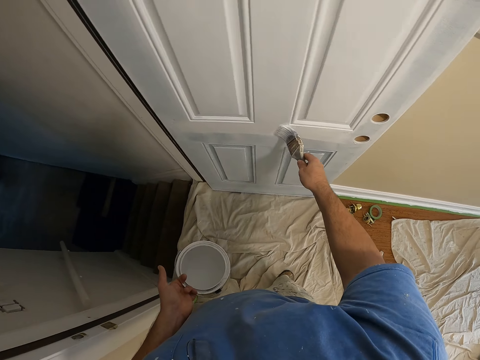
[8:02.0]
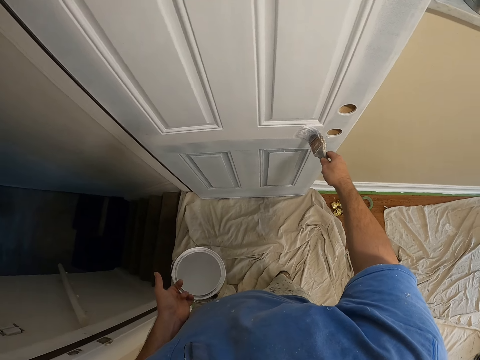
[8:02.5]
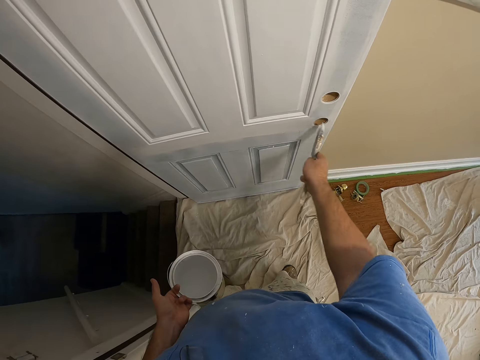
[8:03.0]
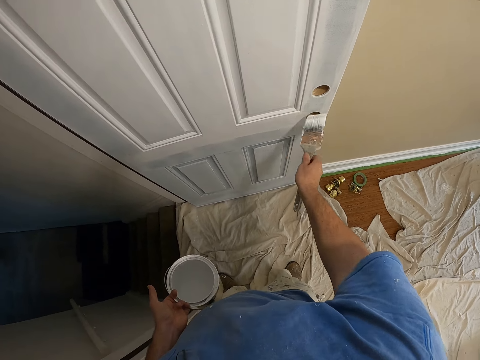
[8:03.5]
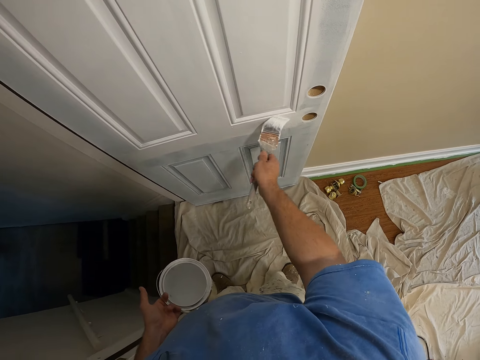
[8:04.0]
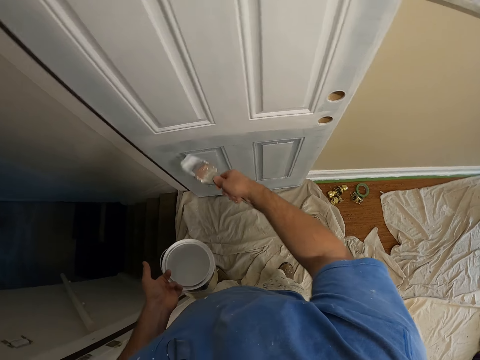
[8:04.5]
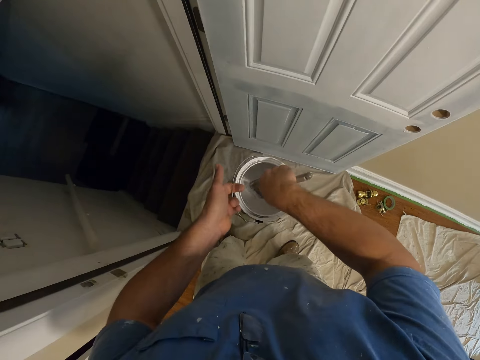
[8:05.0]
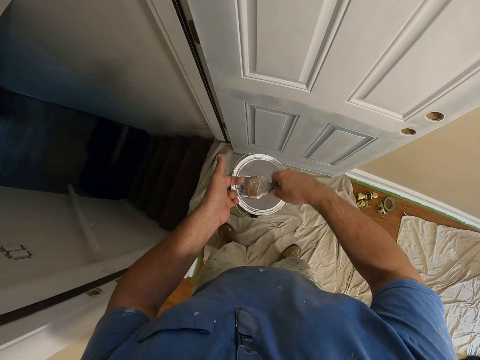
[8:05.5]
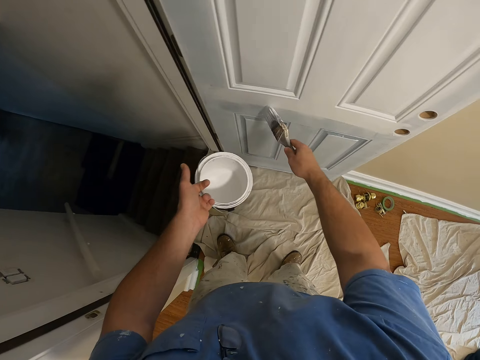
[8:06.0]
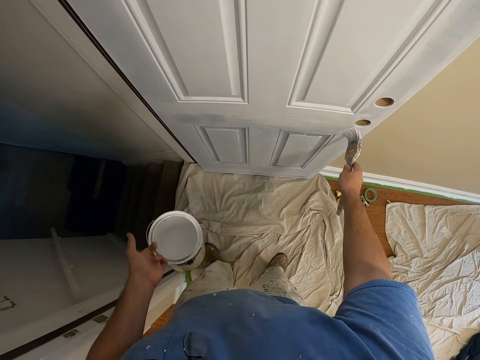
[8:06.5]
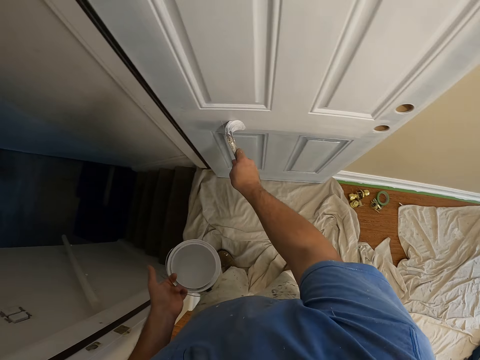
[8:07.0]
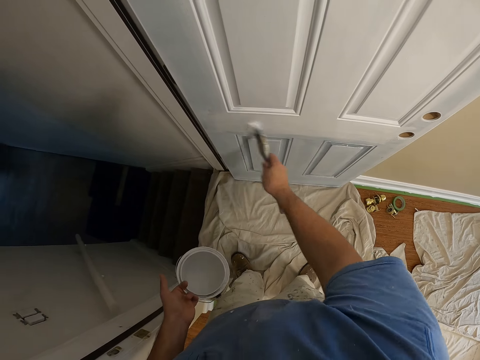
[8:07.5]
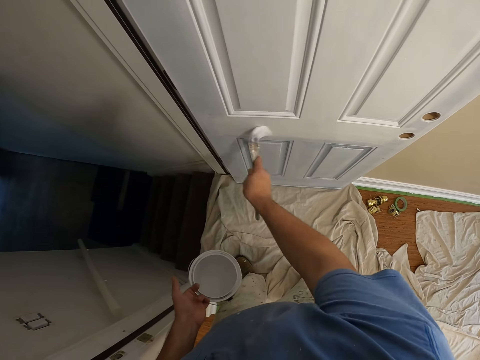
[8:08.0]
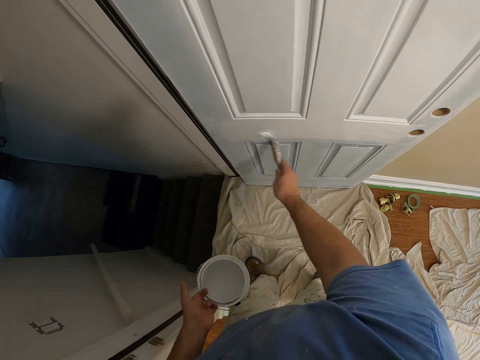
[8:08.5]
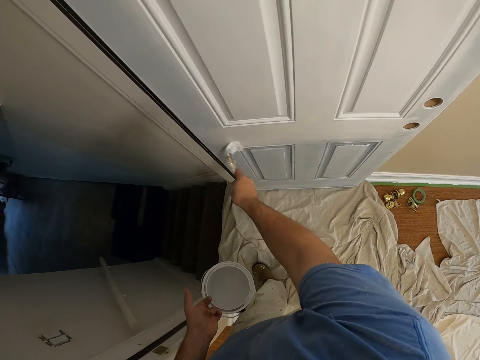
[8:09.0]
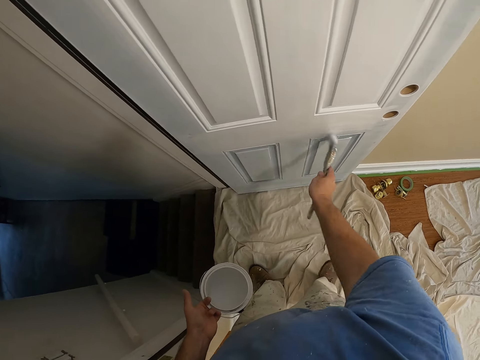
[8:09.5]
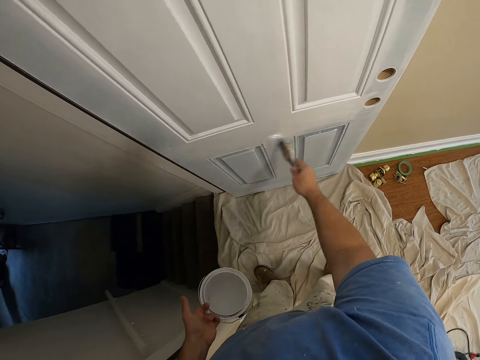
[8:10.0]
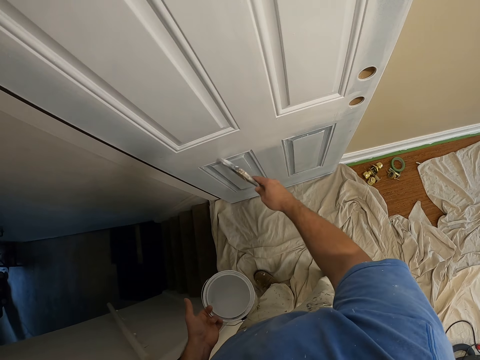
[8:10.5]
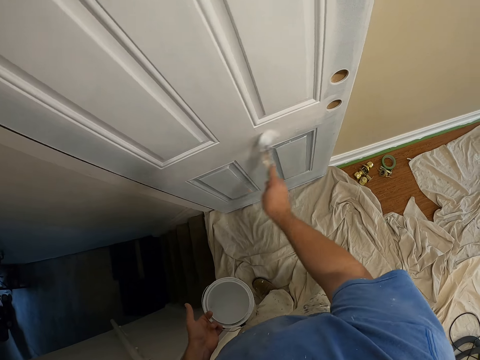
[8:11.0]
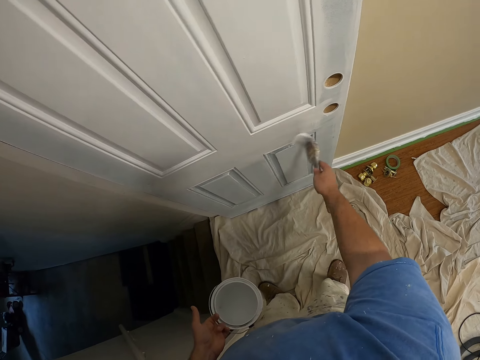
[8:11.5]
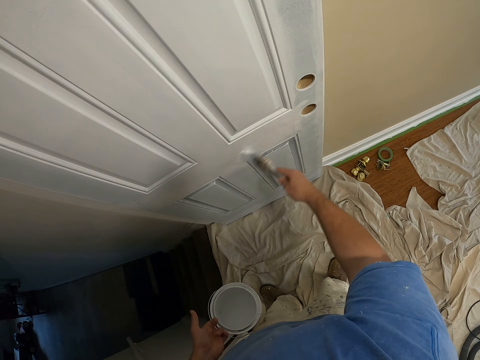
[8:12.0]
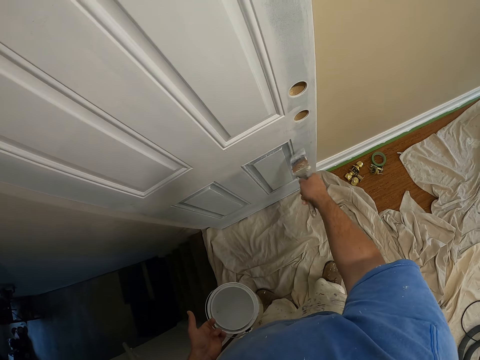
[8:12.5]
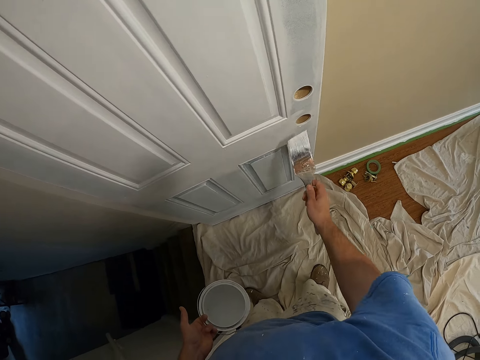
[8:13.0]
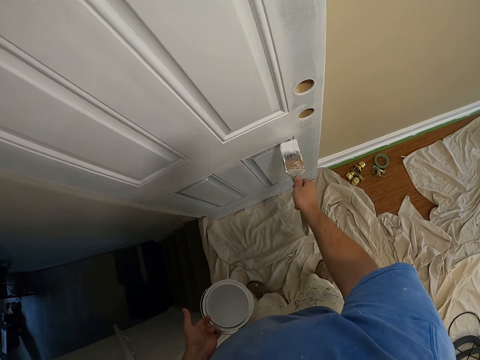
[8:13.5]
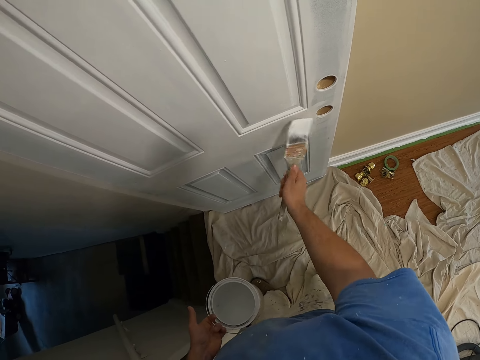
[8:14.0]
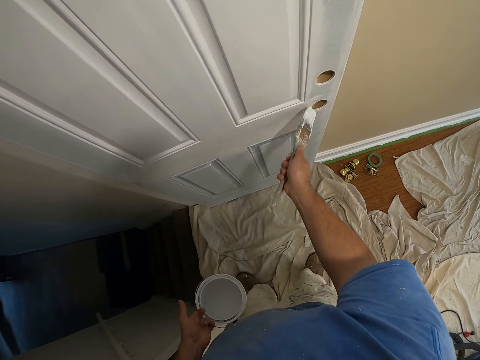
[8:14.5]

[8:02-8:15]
The camera wearer dips the paint brush in the paint can. They shake the paint brush. They paint the door with the paint brush.

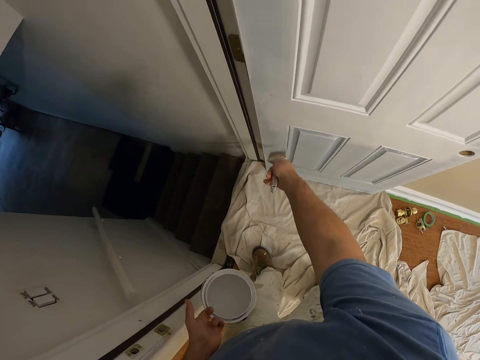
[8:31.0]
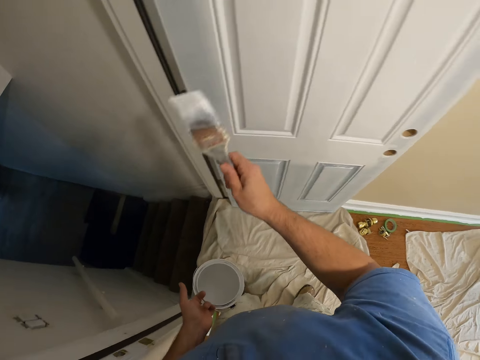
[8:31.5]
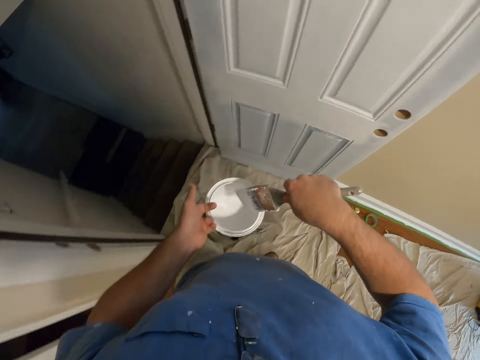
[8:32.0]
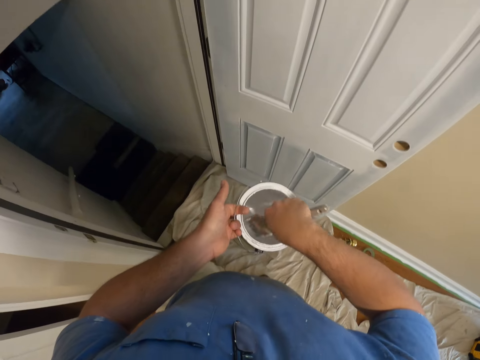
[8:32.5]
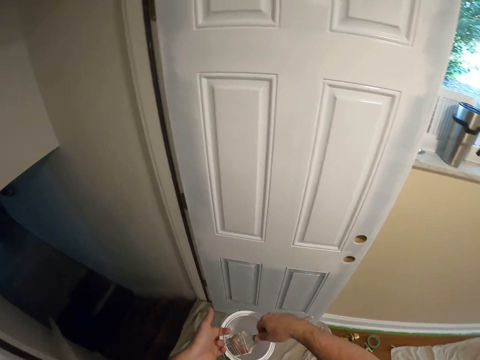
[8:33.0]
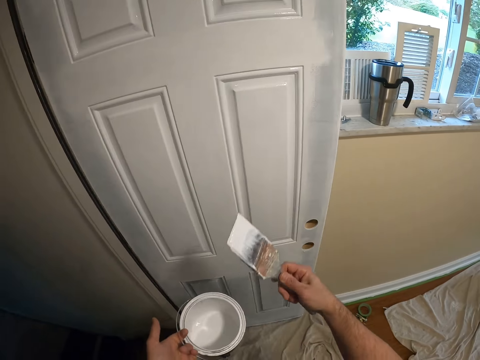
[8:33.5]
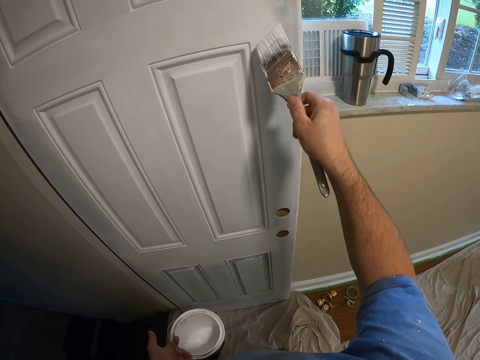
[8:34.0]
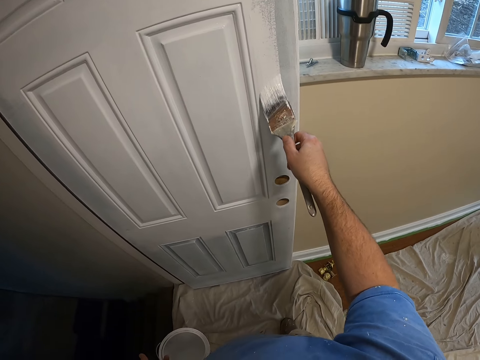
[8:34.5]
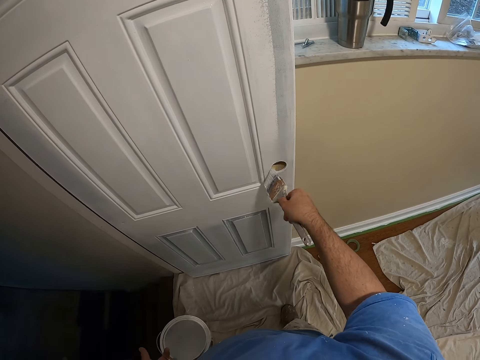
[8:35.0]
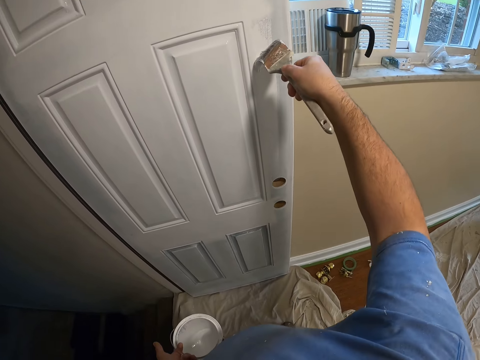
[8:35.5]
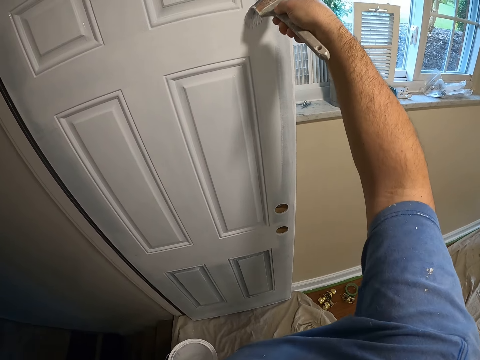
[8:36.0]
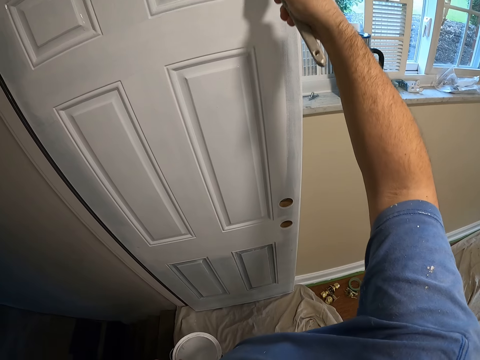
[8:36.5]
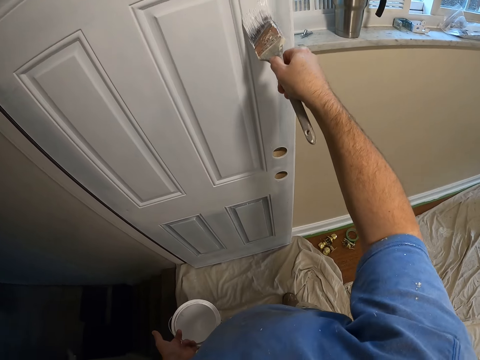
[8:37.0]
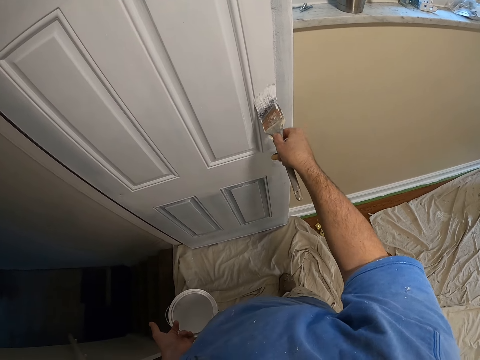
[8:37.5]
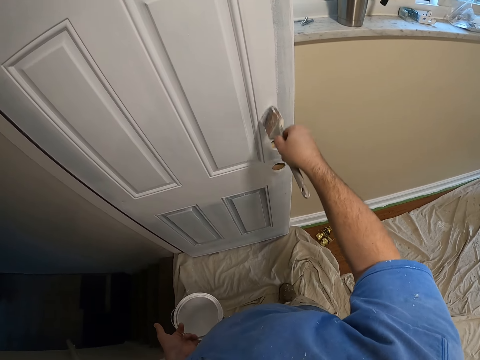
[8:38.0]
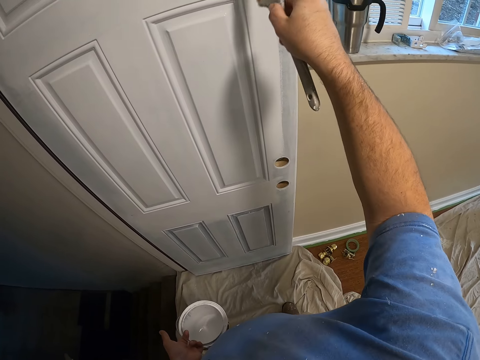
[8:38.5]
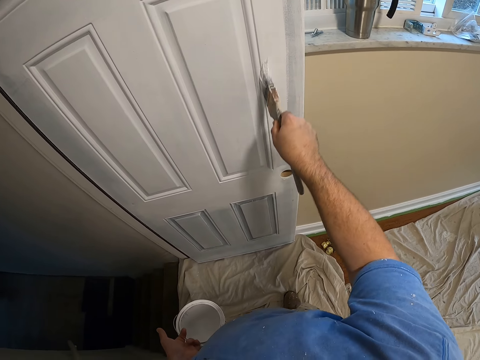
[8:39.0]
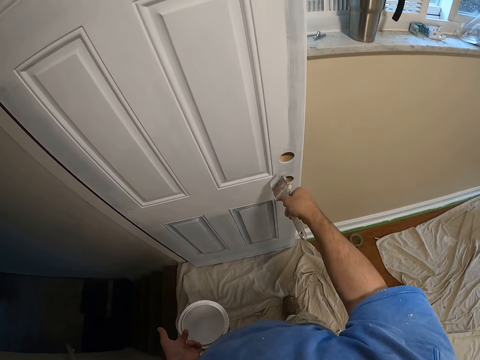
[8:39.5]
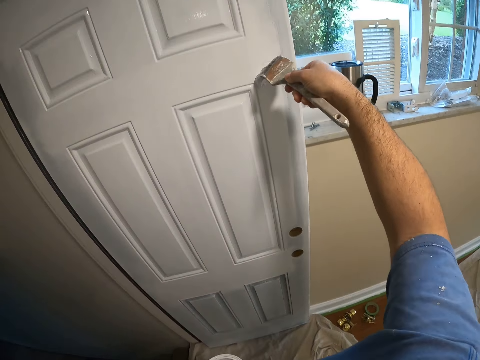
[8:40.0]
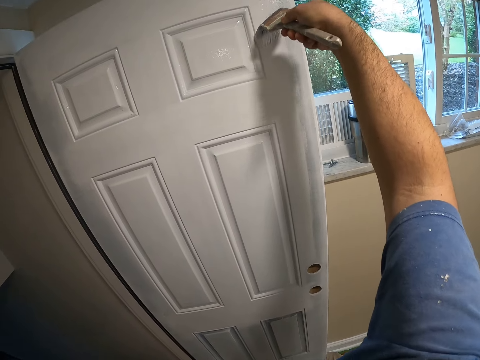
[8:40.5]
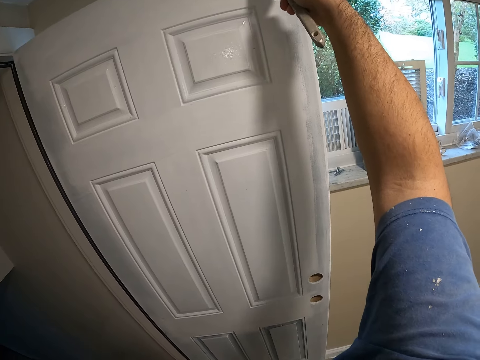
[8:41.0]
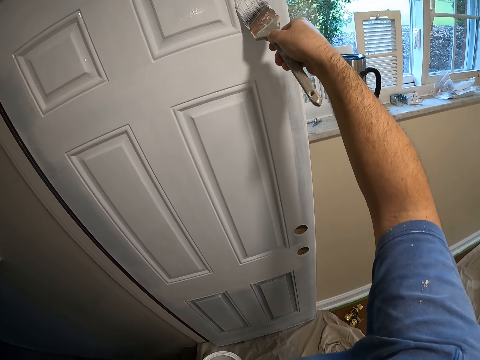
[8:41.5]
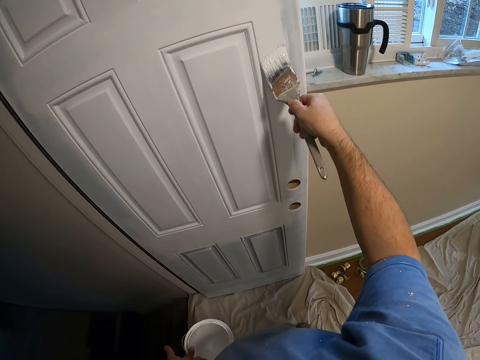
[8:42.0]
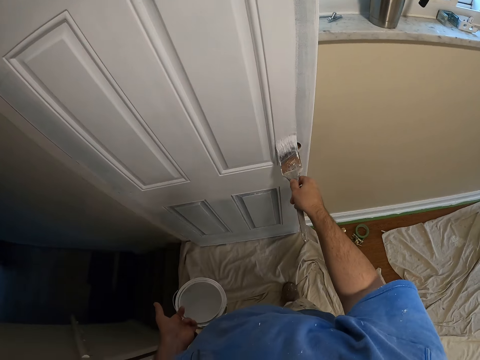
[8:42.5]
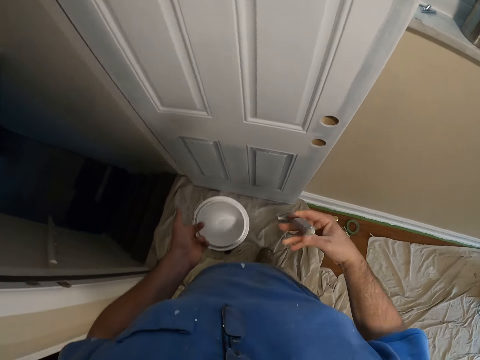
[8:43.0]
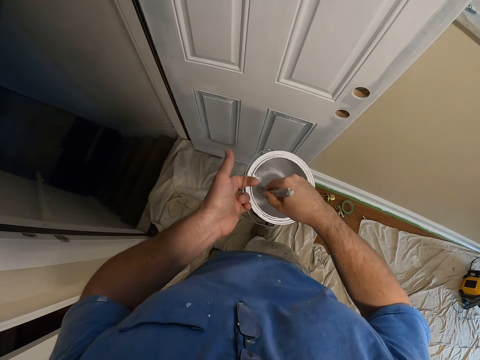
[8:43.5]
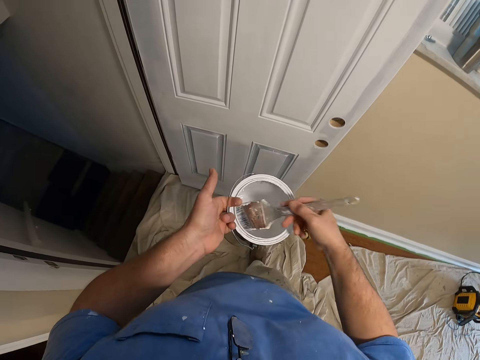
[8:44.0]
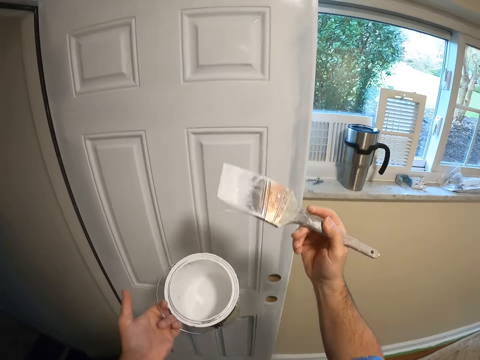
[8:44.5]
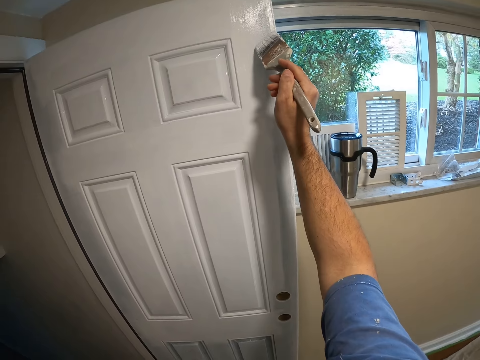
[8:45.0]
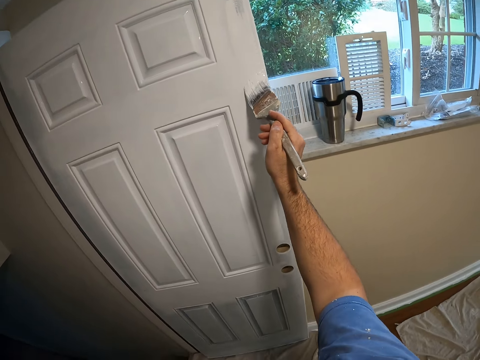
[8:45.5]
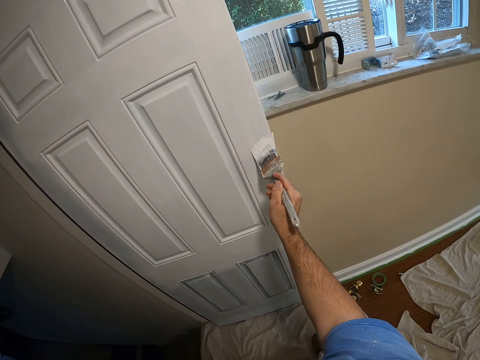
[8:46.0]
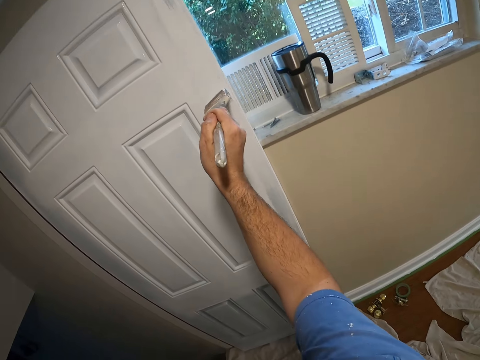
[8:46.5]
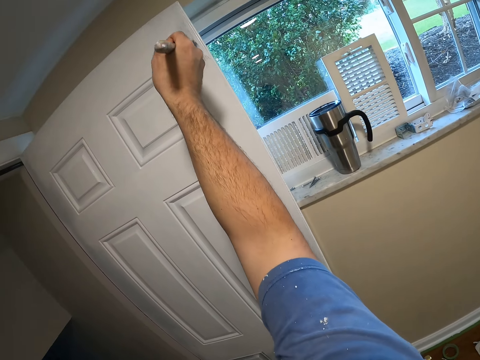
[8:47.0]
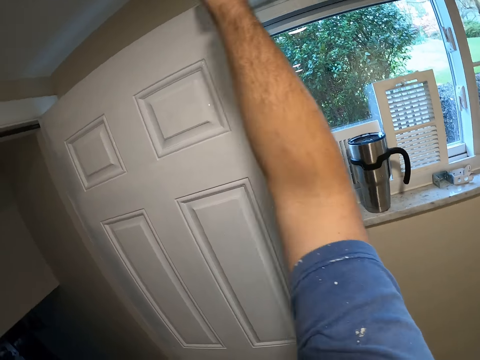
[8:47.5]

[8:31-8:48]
The camera wearer dips the paint brush in the paint can. They paint the door with the paint brush. They dip the paint brush in the paint can. They wipe the paint brush on the can. They paint the door.
